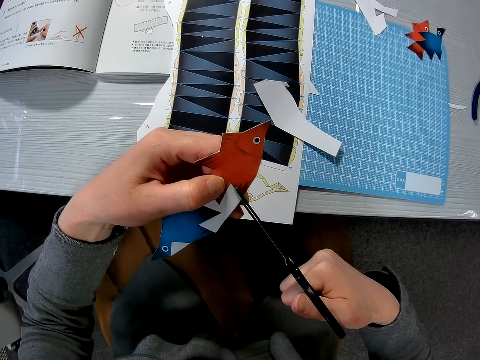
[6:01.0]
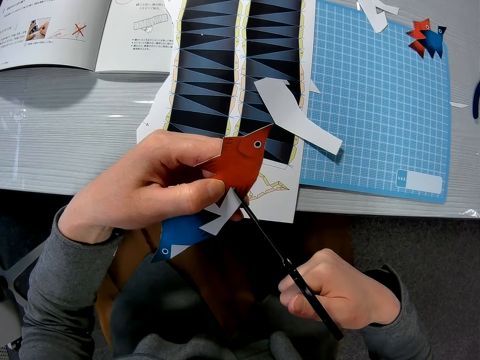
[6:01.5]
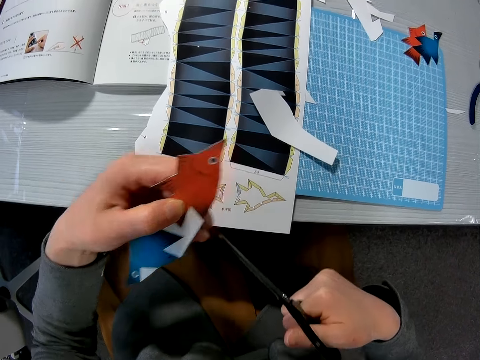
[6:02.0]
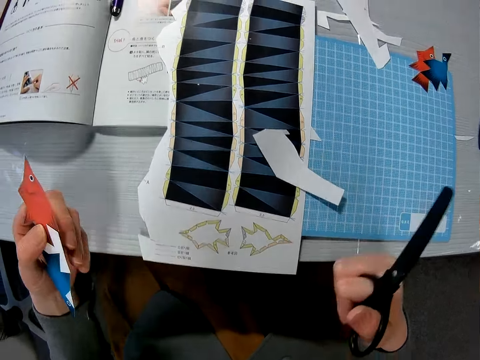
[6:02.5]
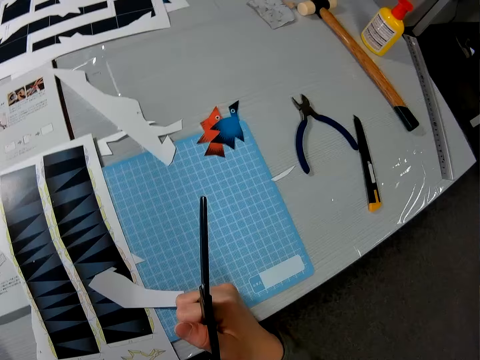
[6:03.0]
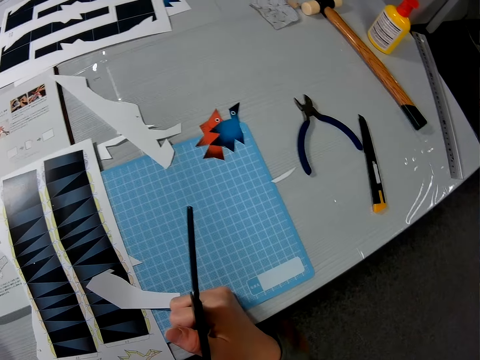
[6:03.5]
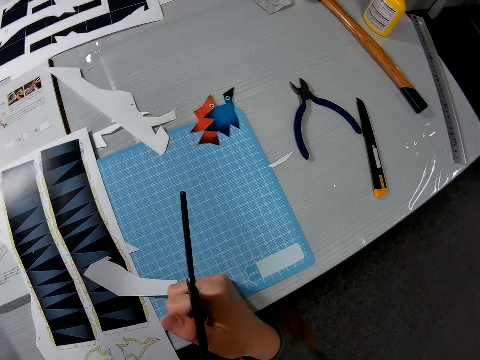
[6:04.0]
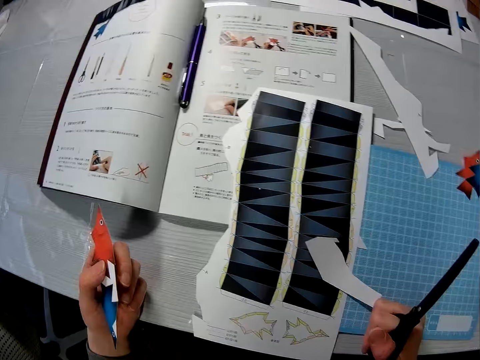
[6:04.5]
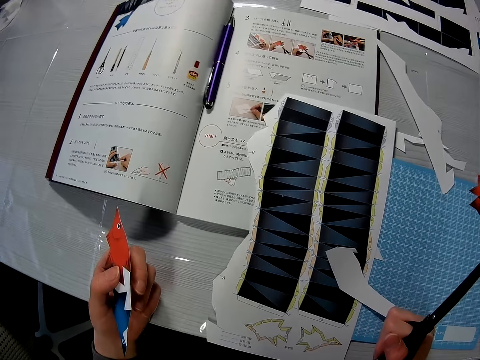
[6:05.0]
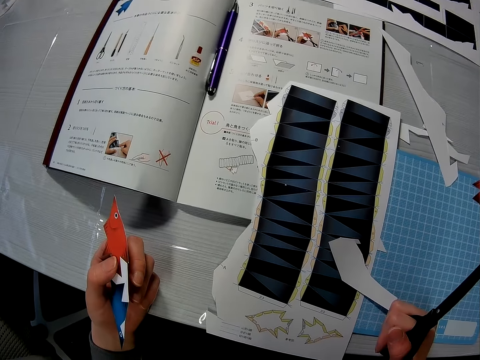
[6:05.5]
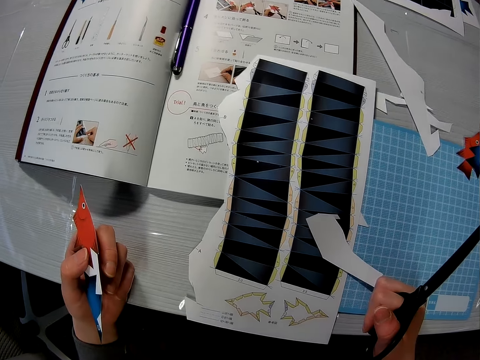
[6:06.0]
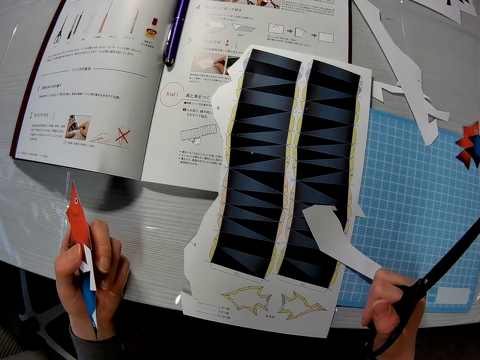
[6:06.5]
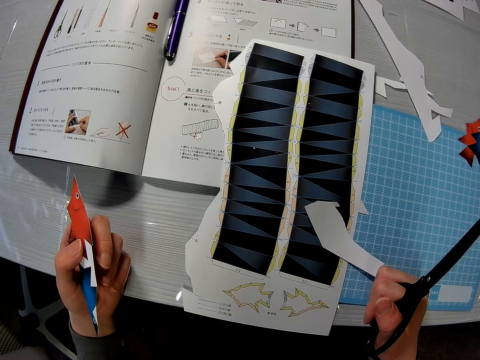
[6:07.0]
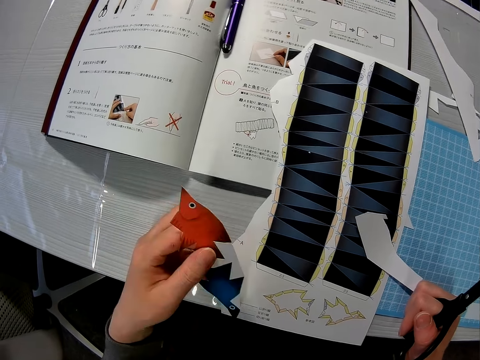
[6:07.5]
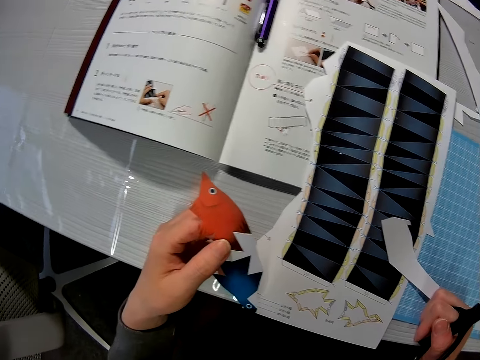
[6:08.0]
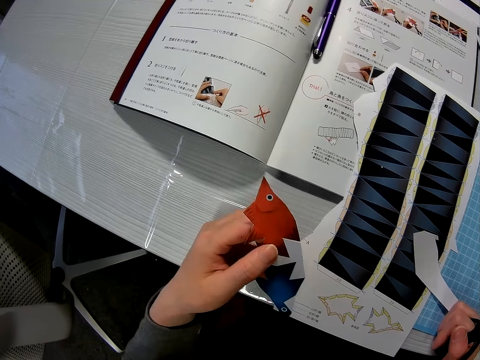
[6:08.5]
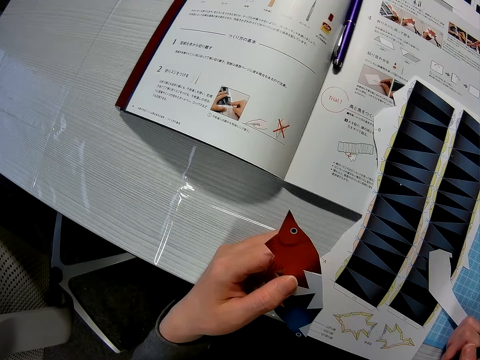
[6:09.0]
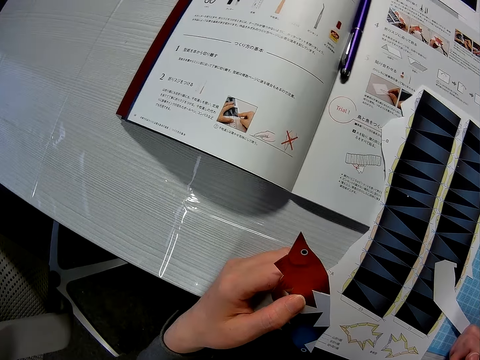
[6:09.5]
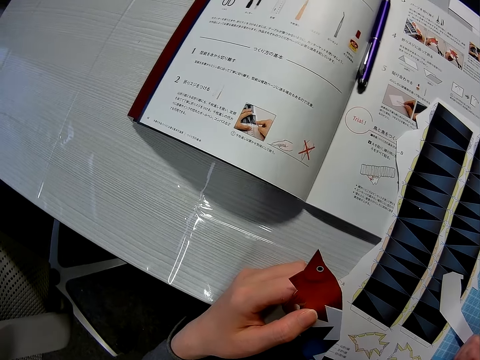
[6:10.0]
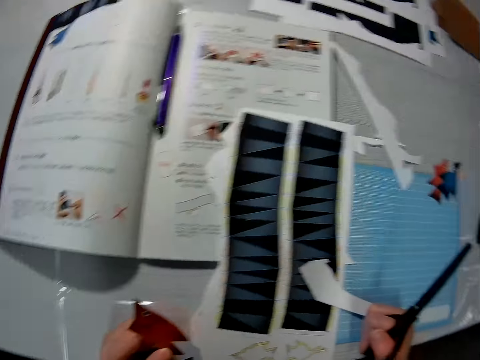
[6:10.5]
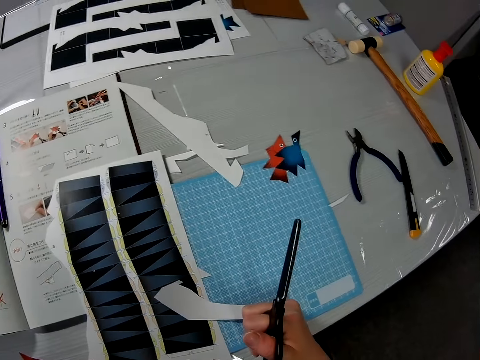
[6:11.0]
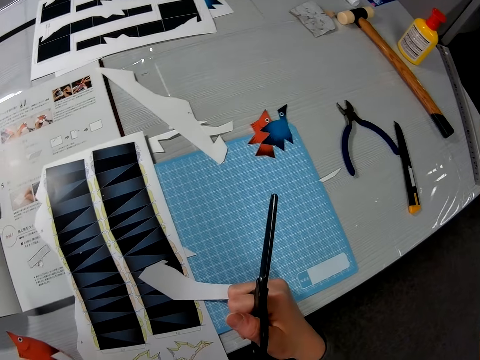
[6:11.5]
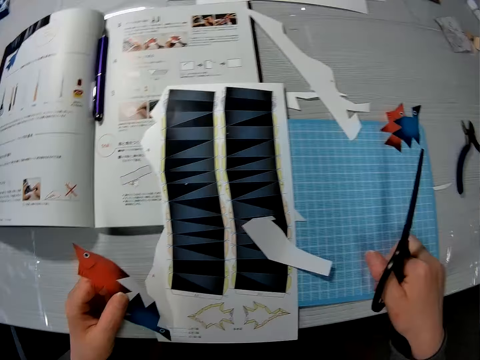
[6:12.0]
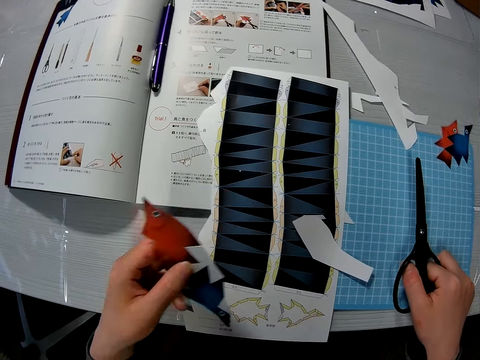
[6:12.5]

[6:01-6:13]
The camera wearer looks at the paper model. They look at the sketch book.

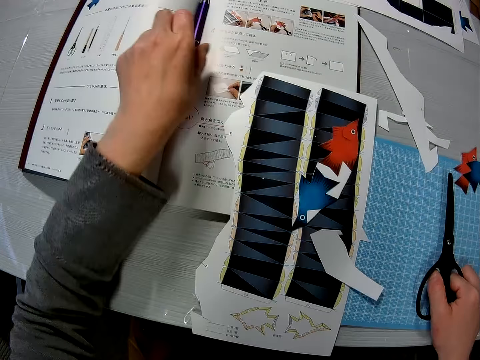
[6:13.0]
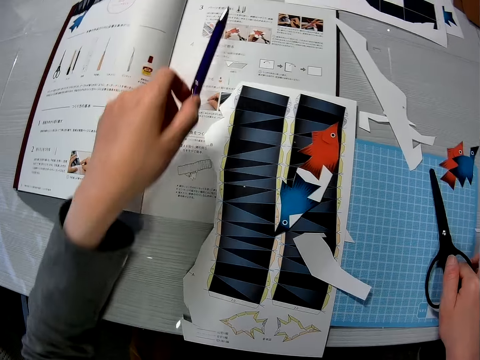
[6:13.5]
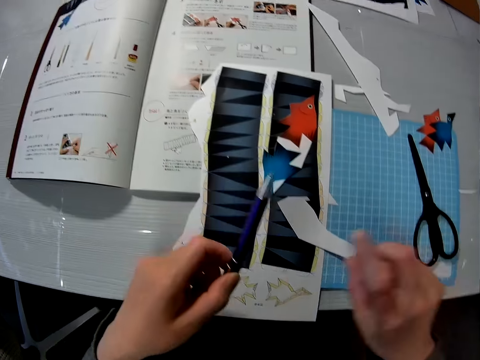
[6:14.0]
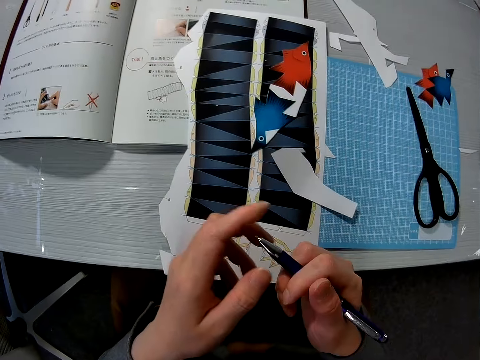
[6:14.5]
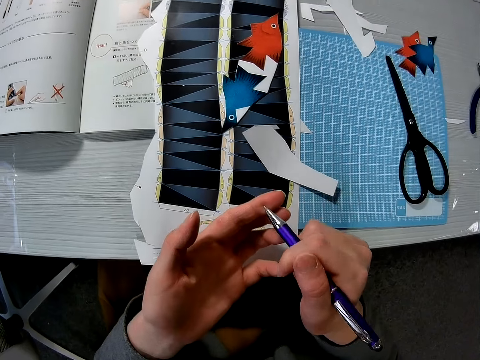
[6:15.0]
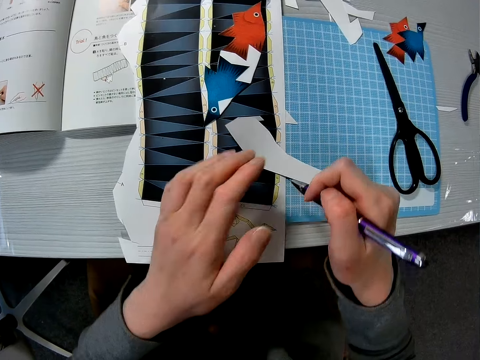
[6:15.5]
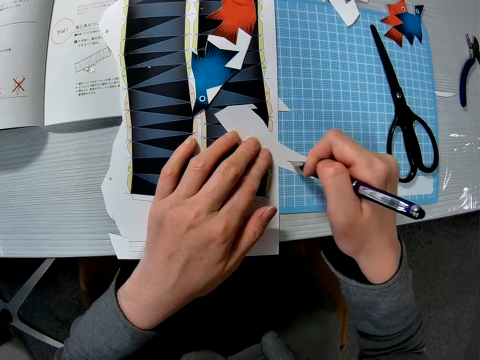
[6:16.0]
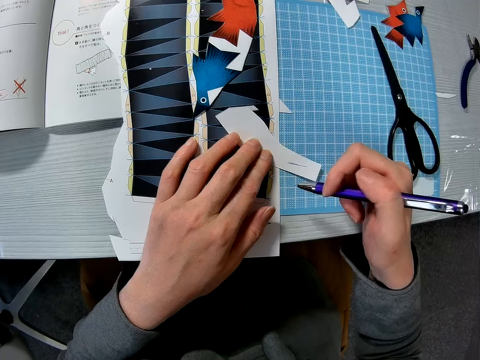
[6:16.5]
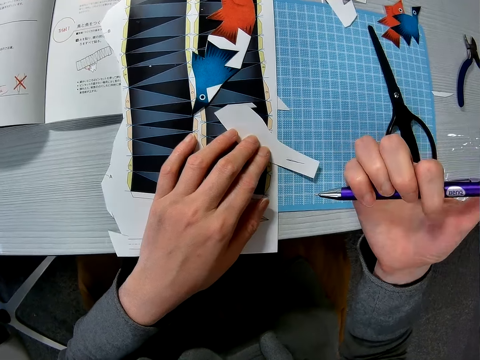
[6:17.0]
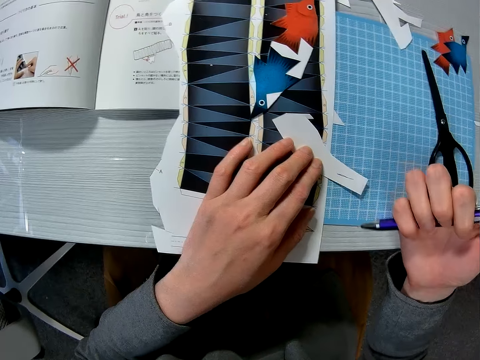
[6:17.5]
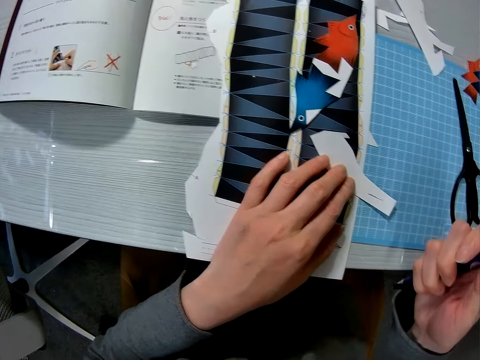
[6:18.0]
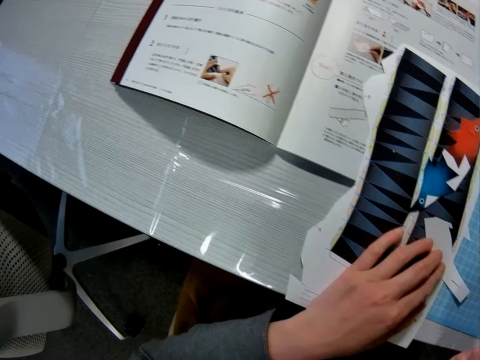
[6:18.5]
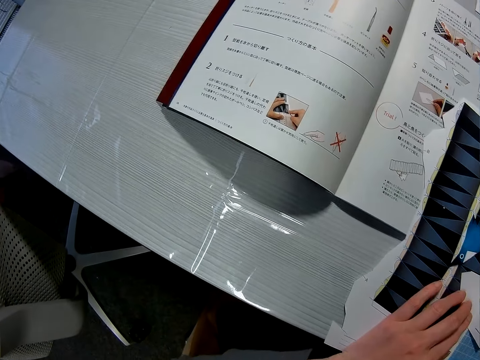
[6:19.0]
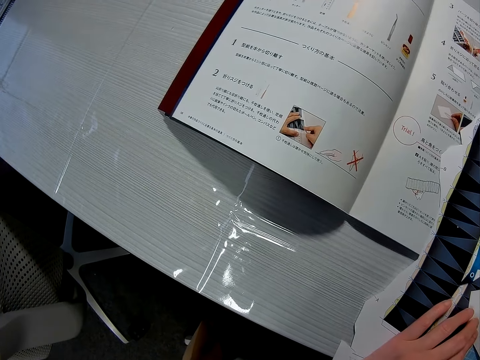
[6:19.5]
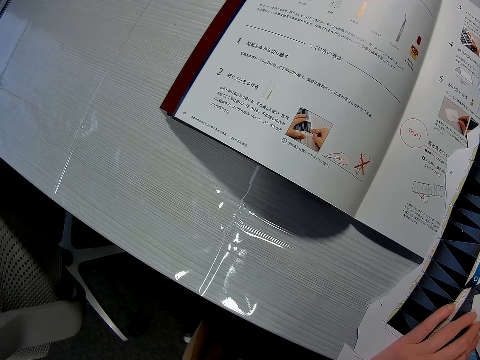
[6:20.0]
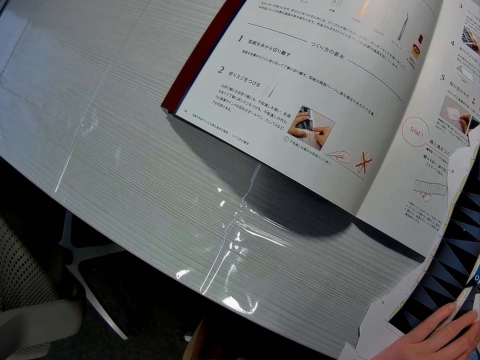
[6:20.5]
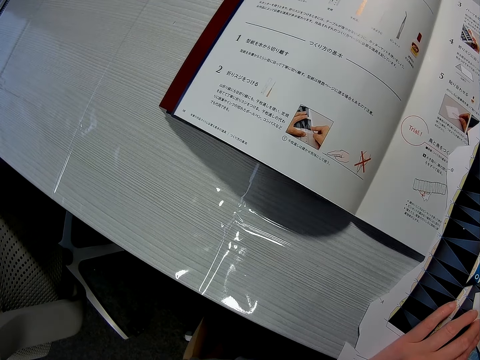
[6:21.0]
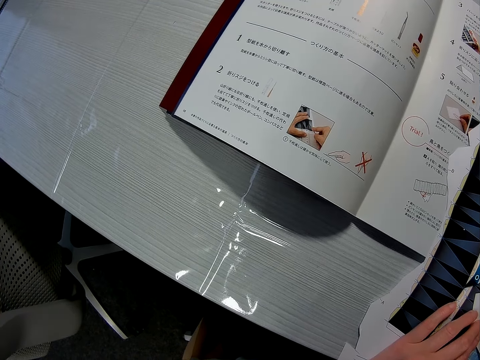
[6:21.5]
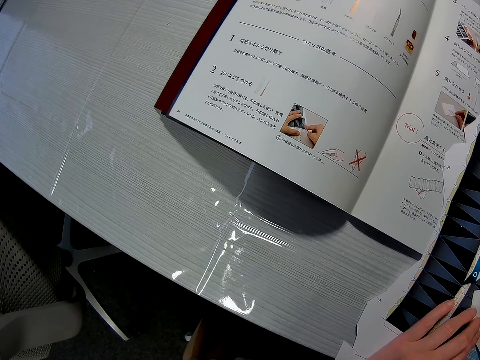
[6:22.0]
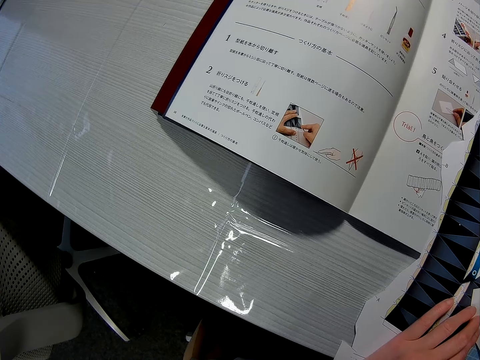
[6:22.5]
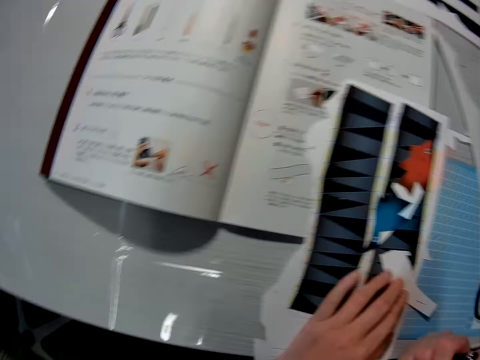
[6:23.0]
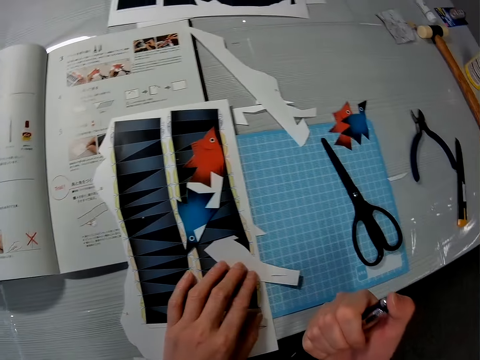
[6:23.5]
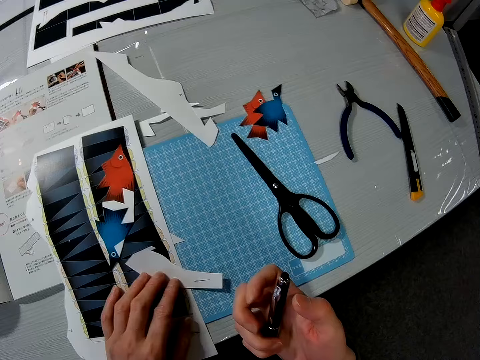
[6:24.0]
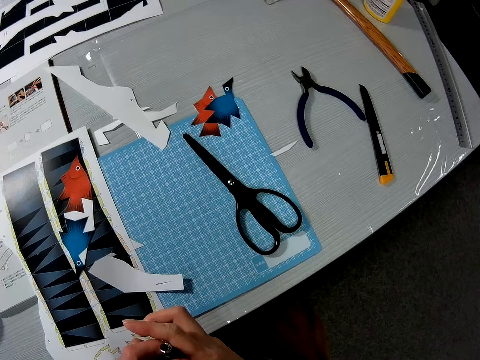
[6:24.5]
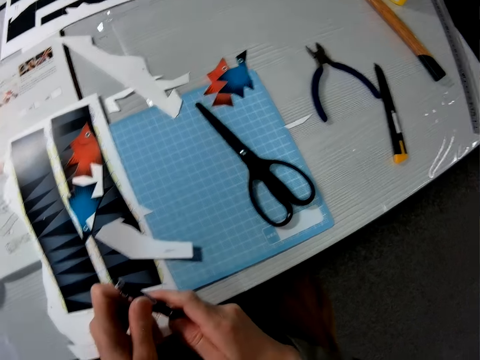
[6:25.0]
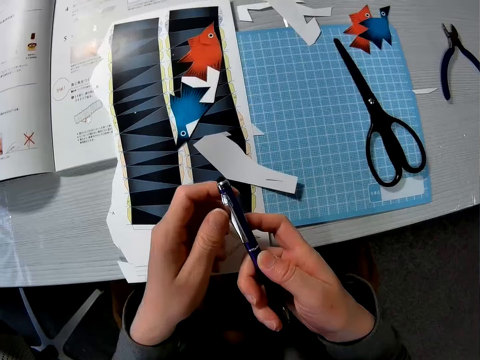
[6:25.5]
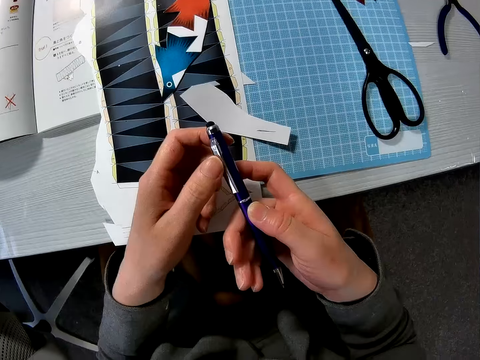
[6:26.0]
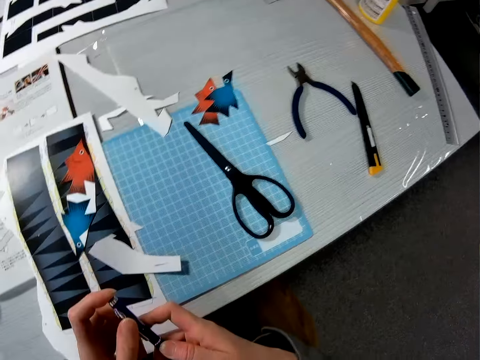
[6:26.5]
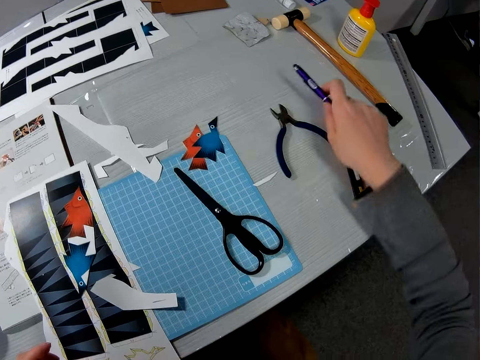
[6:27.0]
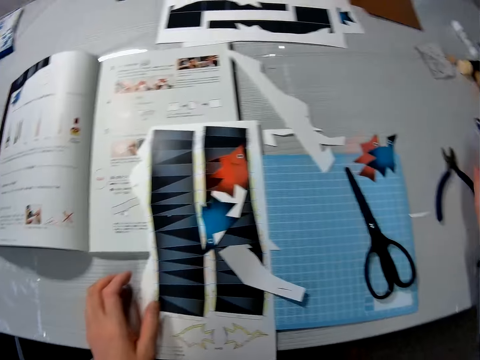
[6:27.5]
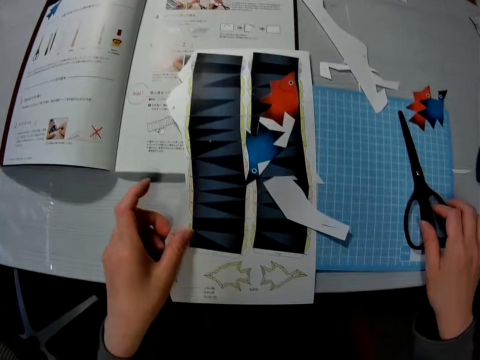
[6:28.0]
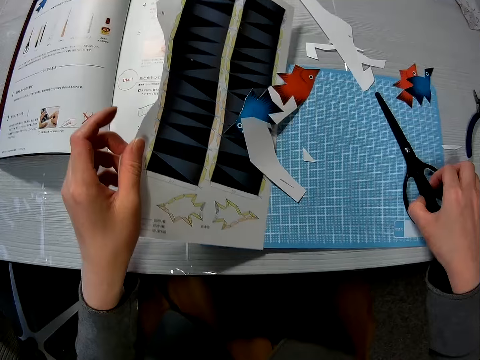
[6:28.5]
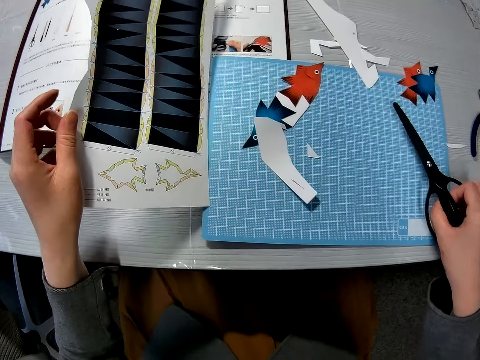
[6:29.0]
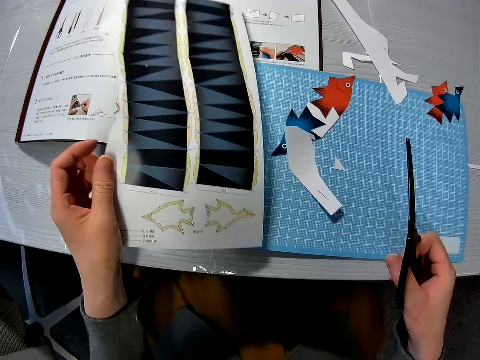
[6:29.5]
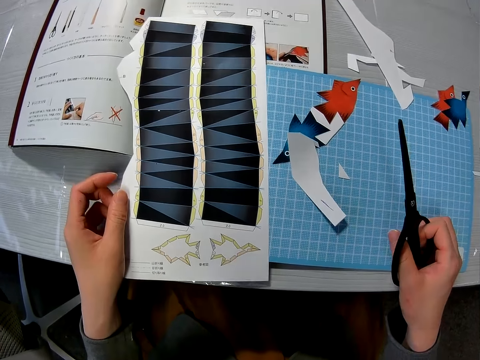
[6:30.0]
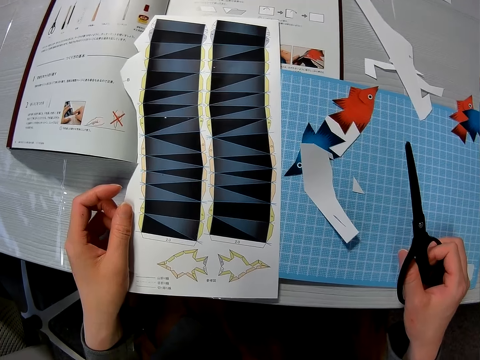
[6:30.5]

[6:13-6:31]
The camera wearer drops the piece of paper in his left hand. He takes a pen with his left hand. He puts down the scissors. He puts the pen in the other hand. He writes with the pen on the paper. He touches the pen with his finger. He presses the pen. He looks at the sketch book. He holds the pen with his hand. He puts down the pen. He takes the paper model, touches the scissors and takes the scissors.
